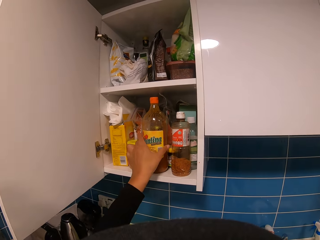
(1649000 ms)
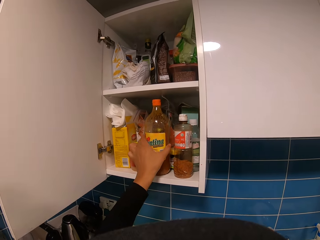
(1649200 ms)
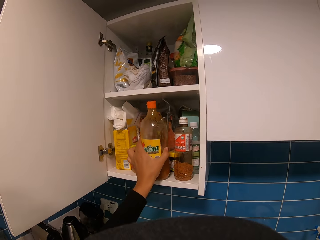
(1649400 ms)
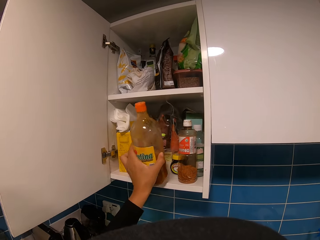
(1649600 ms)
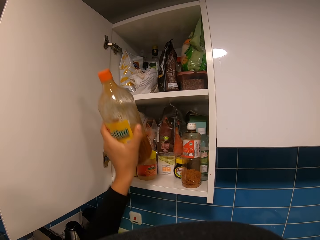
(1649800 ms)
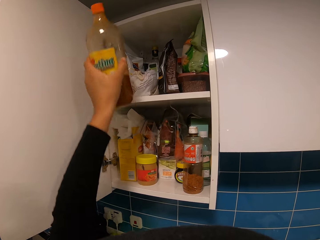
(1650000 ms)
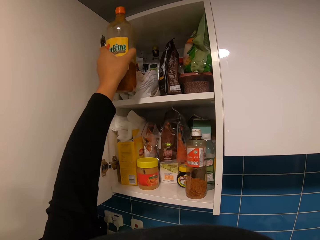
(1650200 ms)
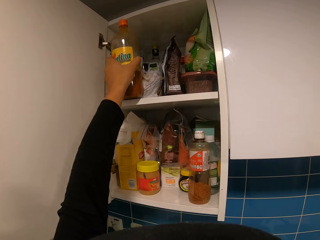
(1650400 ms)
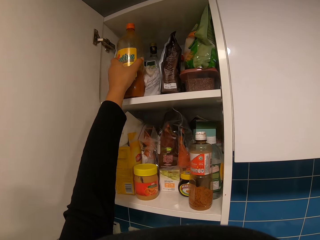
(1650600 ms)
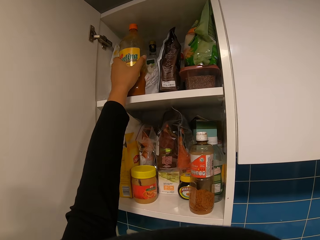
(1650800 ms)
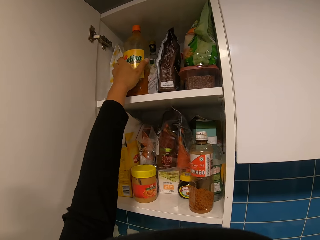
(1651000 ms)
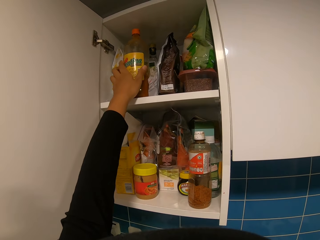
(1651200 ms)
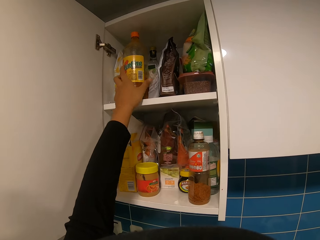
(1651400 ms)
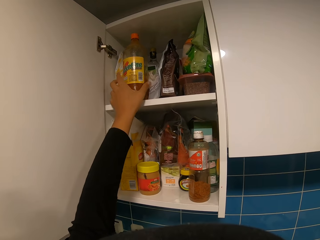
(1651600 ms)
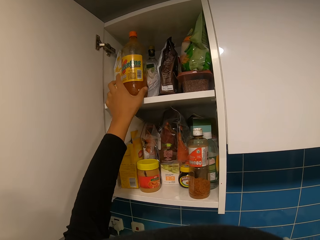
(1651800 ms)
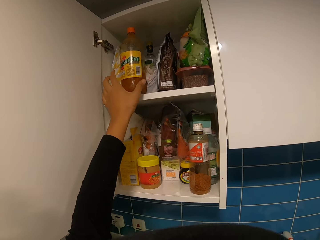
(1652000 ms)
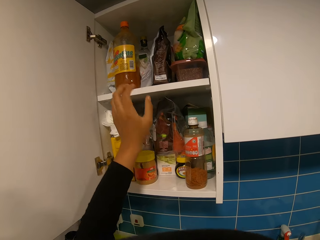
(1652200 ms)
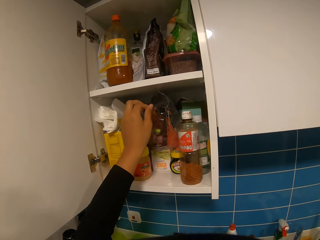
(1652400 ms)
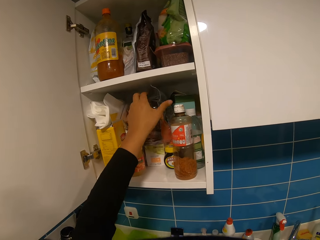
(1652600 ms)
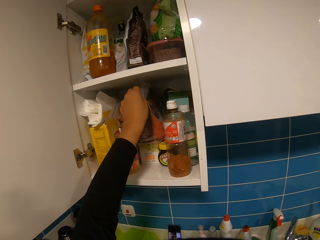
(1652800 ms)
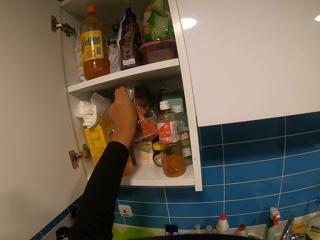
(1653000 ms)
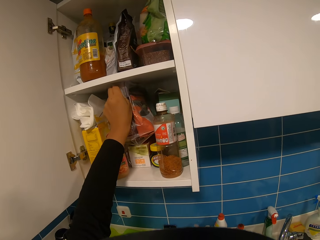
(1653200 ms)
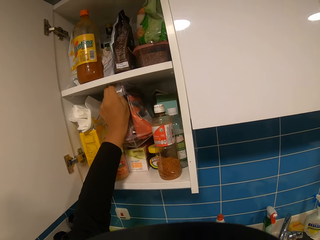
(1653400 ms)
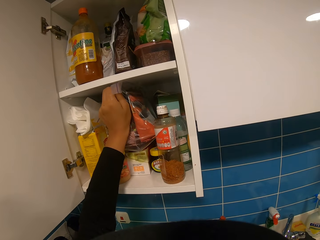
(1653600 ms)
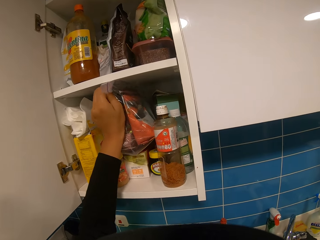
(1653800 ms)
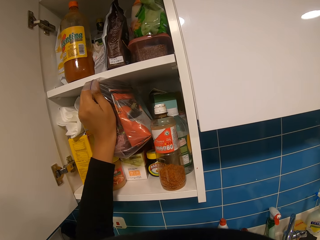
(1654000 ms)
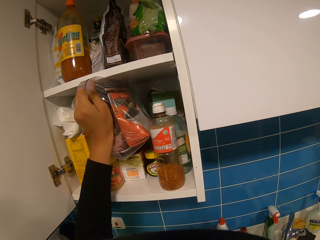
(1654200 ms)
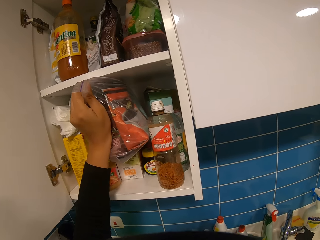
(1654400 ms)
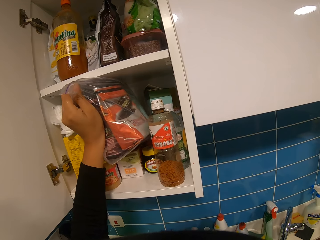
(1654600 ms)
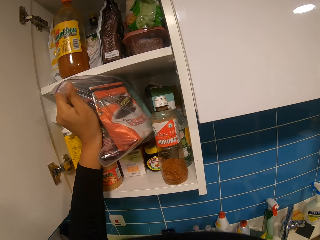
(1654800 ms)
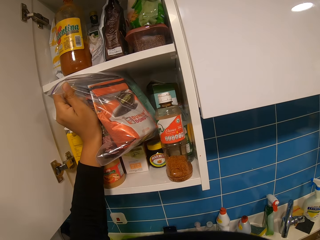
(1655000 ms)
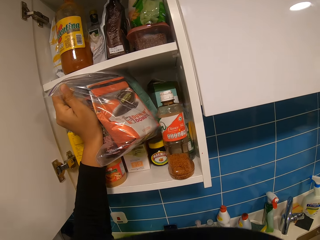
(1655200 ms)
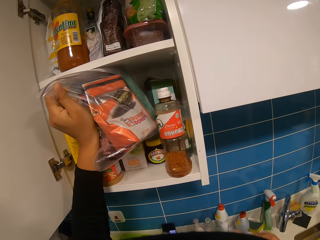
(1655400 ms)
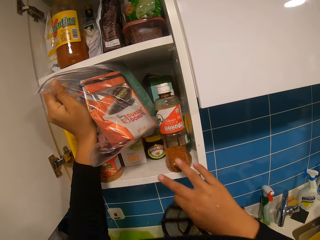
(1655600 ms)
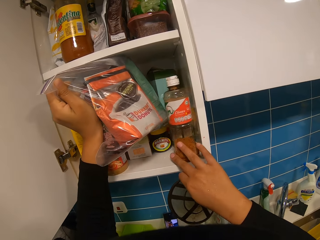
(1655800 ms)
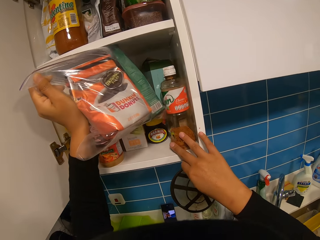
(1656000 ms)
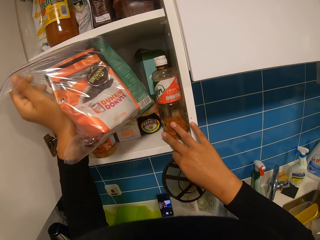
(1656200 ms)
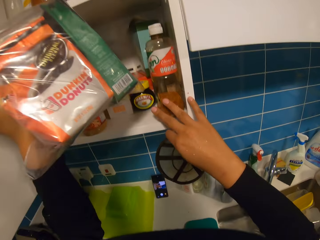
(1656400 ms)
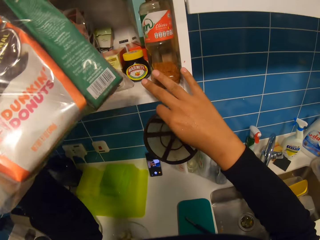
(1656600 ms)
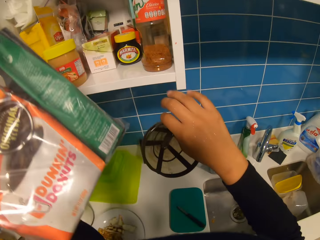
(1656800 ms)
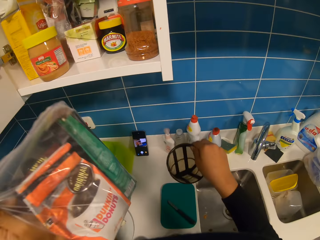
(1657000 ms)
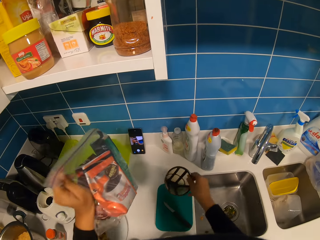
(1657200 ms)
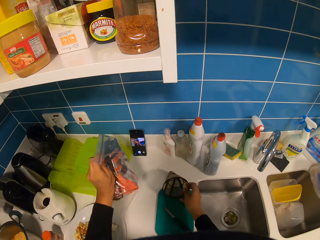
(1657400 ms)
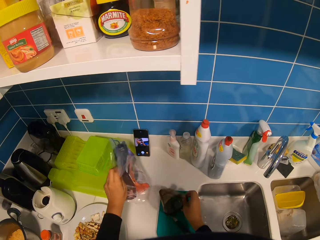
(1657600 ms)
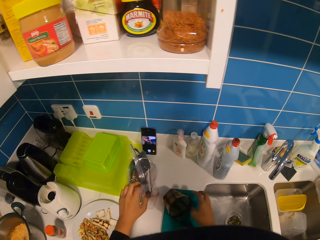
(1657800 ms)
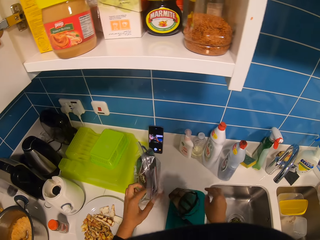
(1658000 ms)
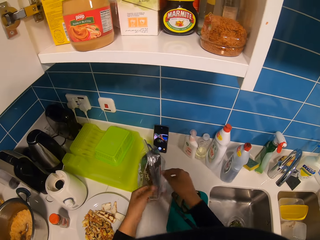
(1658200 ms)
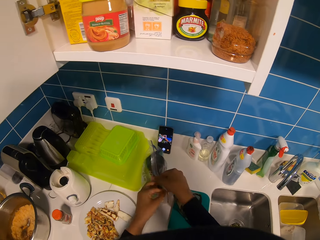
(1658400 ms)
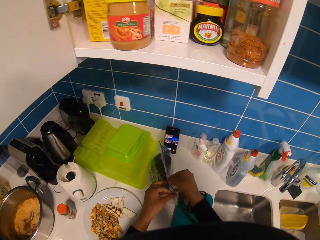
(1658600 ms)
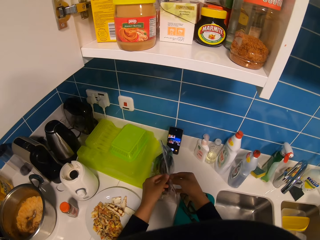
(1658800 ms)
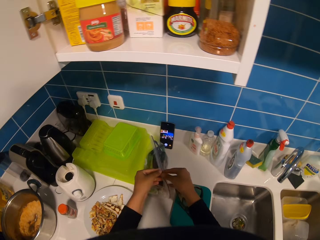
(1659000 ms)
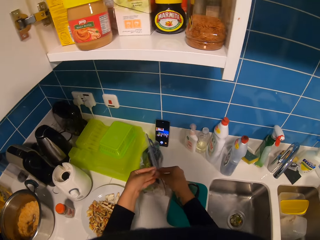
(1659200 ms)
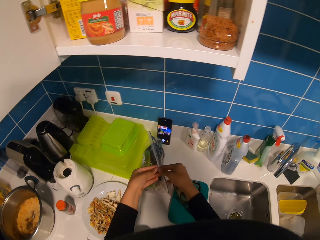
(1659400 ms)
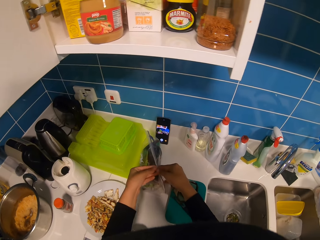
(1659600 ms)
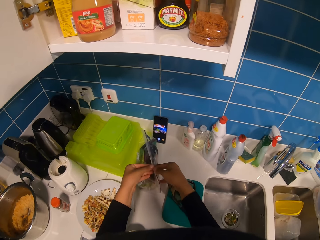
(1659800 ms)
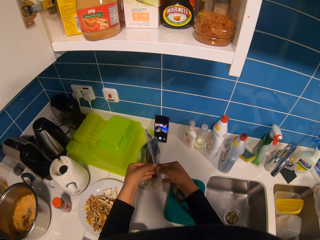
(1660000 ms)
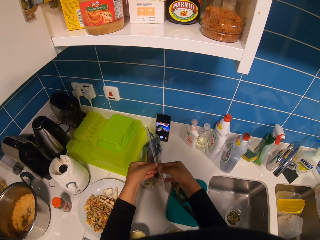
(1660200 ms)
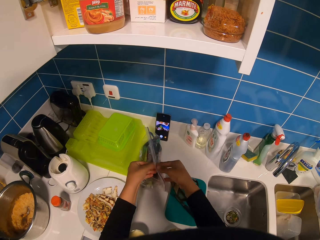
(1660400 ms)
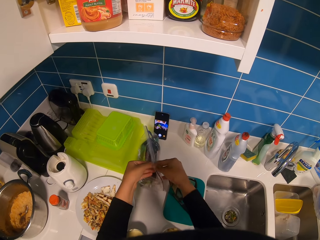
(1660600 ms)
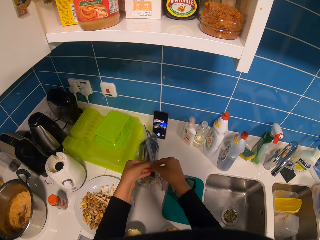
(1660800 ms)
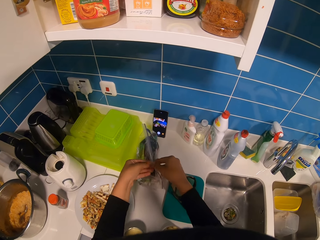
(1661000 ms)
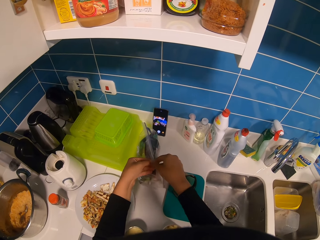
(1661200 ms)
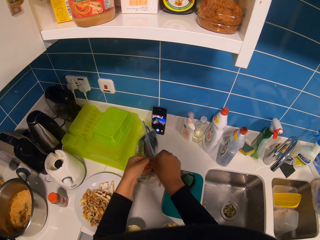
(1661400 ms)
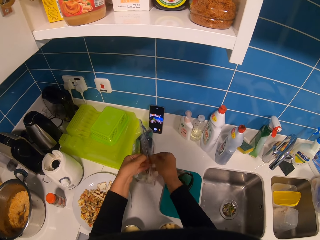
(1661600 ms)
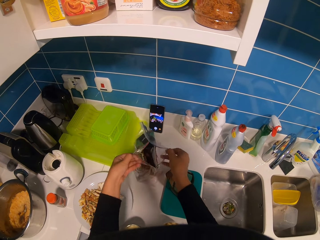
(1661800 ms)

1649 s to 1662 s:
The camera wearer moves a bottle of chilli sauce in the cabinet. They pick up a pack of coffee in the cabinet. They drop the filter basket on the countertop. They put the pack of coffee on the table. They unwrap the pack of coffee.

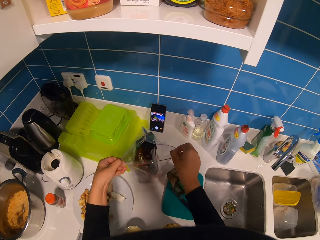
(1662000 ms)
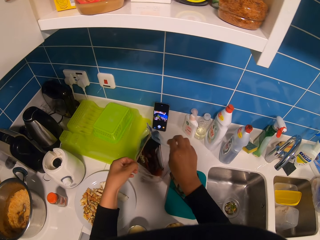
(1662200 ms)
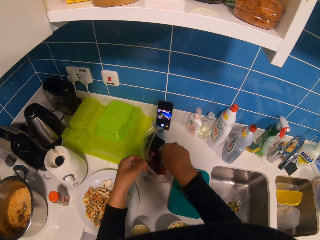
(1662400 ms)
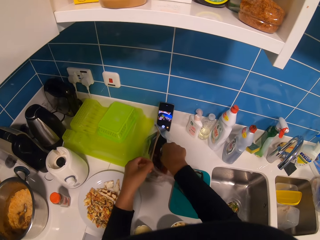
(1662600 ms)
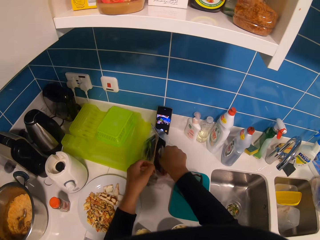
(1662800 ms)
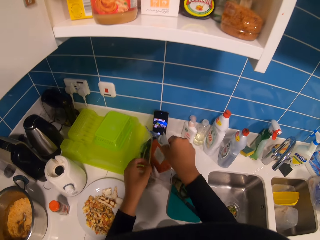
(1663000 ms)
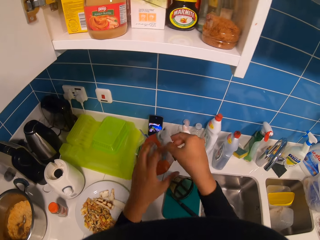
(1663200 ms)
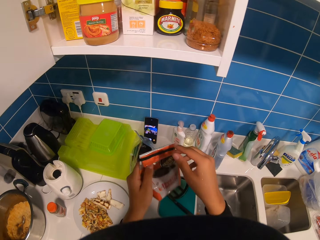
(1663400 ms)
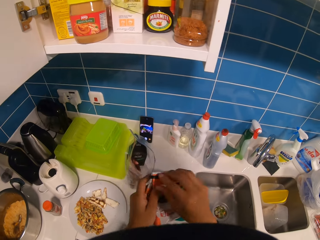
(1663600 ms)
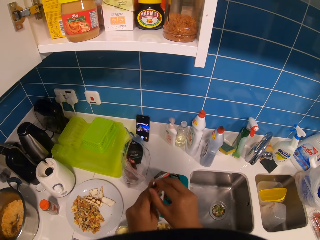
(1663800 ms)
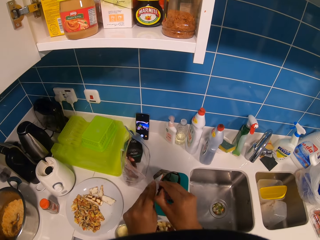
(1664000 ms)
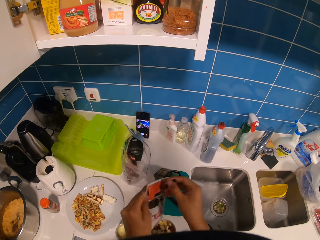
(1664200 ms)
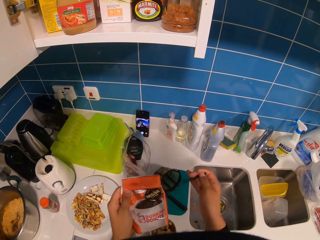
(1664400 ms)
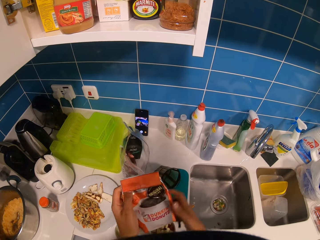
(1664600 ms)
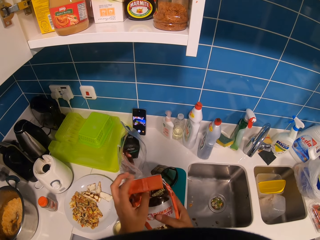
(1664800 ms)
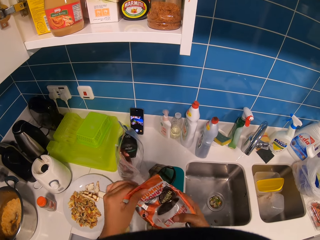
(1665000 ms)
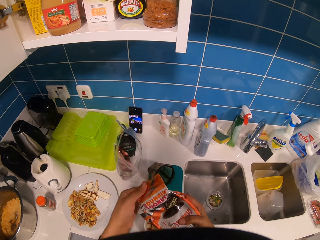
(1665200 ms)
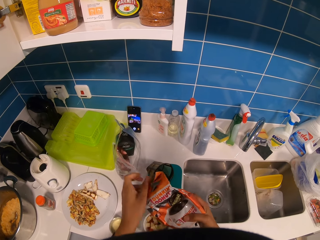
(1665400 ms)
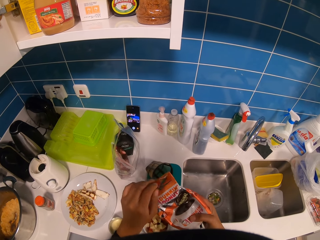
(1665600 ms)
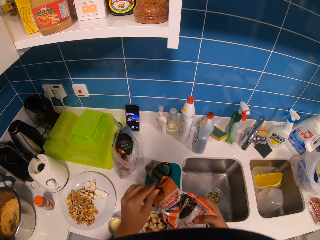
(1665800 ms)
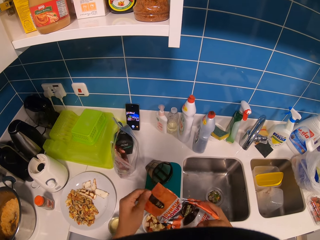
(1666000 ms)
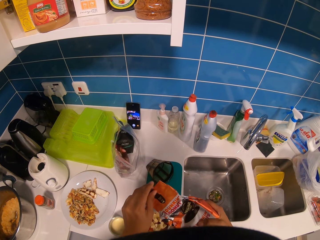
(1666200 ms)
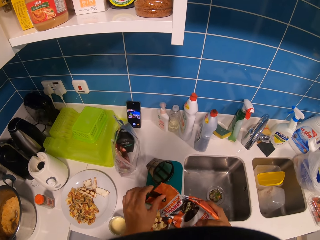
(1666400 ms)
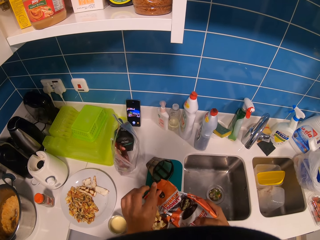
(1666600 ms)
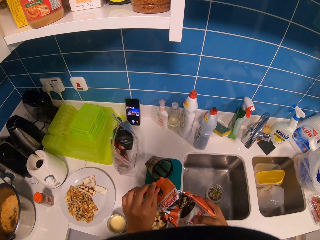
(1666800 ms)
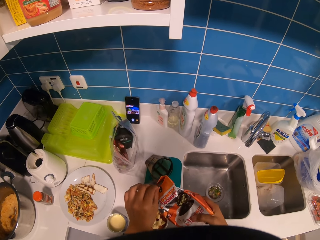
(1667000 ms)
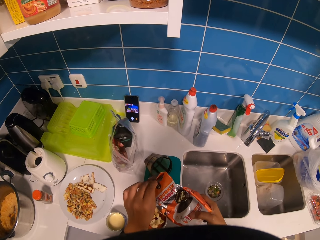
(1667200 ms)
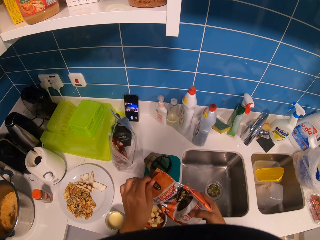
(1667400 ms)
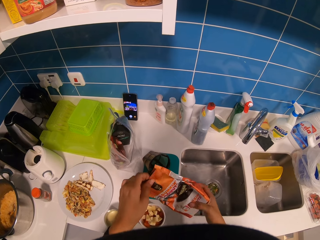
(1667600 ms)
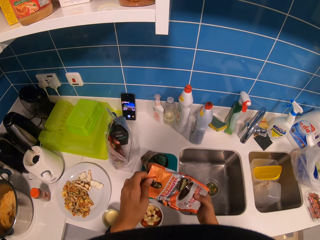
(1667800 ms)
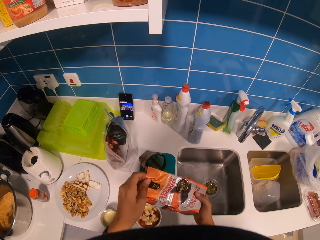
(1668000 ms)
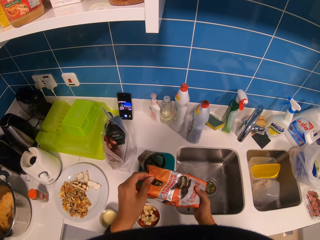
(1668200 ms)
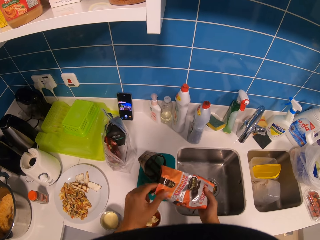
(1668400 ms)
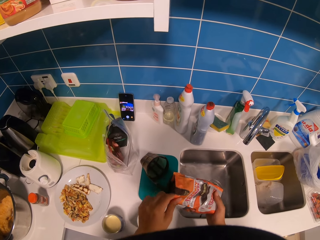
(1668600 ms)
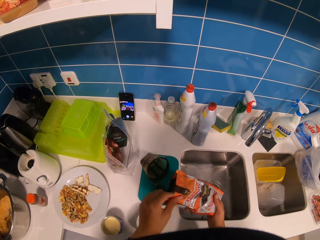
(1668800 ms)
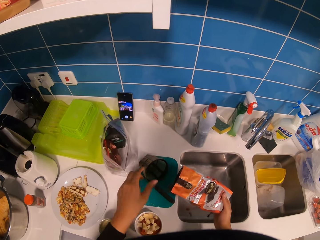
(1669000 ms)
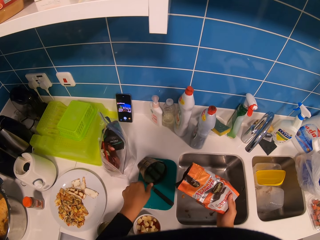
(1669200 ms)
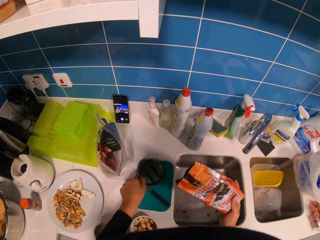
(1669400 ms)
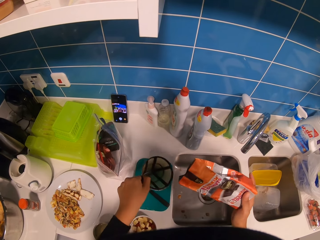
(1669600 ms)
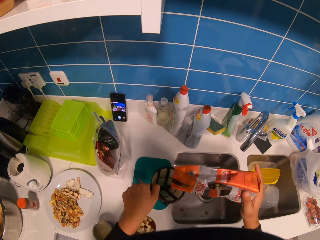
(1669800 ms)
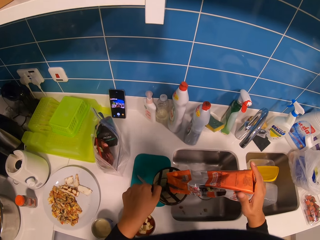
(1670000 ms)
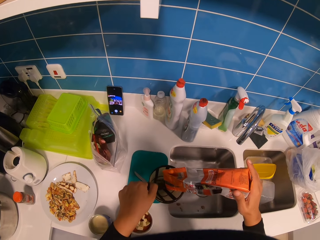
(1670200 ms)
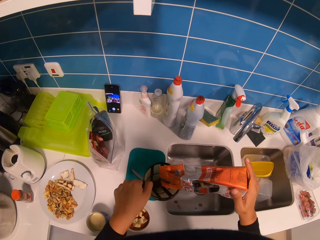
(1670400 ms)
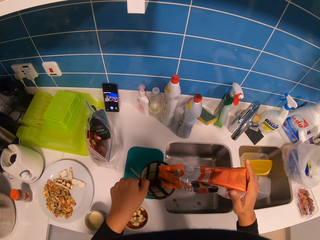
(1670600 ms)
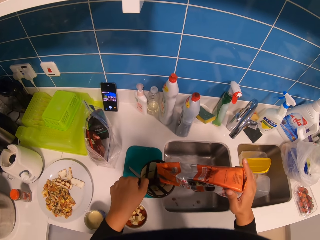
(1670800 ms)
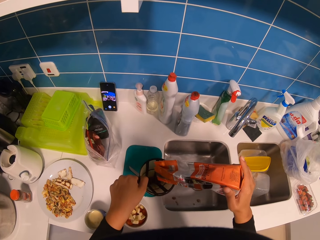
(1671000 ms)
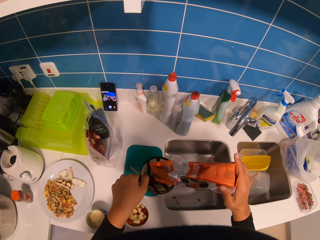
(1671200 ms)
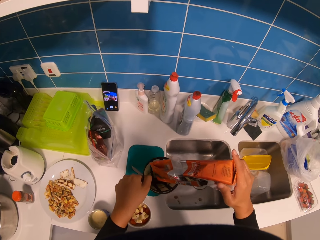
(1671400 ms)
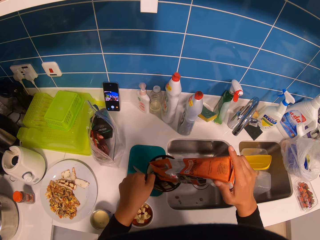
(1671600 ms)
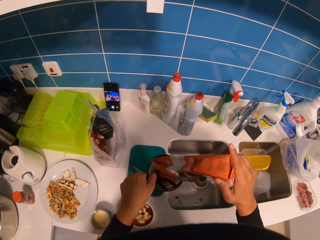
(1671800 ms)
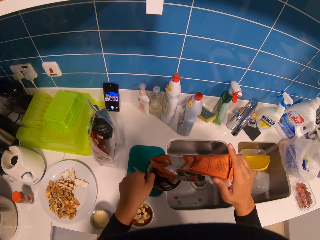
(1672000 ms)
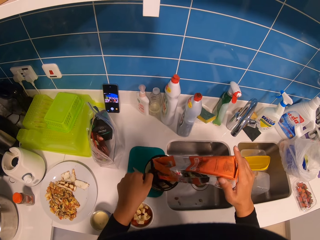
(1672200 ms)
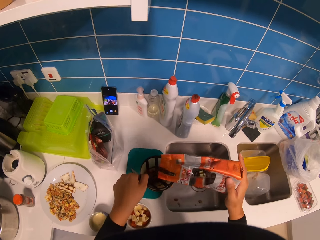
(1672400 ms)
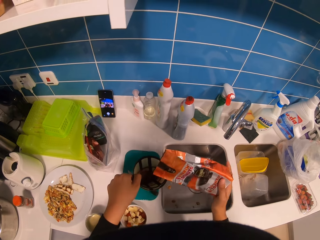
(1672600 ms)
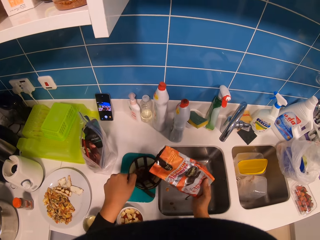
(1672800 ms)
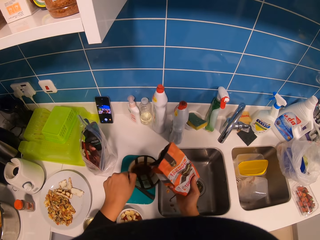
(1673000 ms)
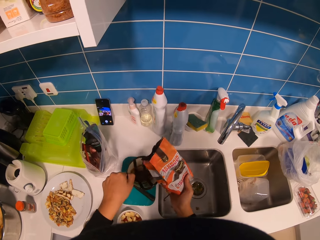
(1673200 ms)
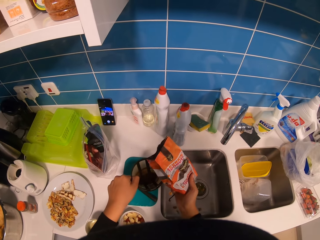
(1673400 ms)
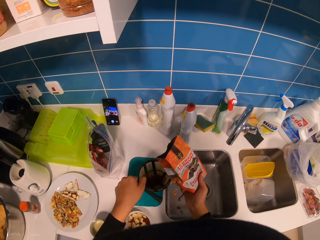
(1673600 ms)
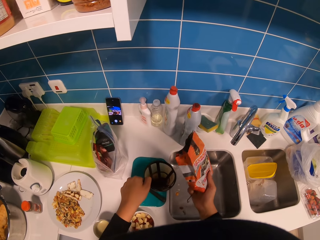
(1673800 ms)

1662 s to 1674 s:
The camera wearer picks up a packet of coffee. They unwrap the packet of coffee. They pick up the filter basket. They pour coffee in the filter basket.
